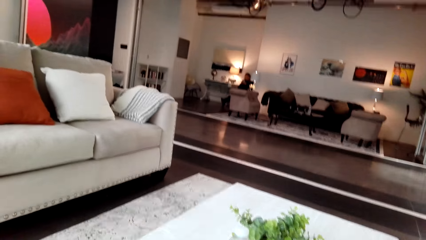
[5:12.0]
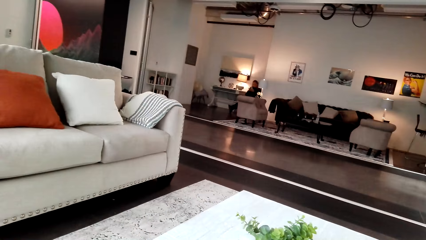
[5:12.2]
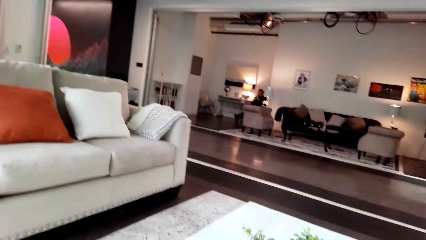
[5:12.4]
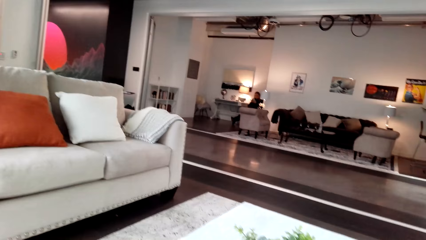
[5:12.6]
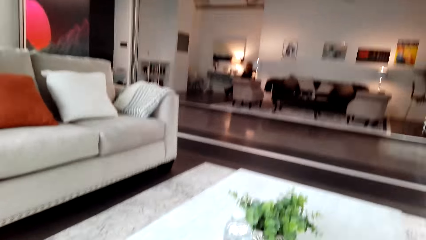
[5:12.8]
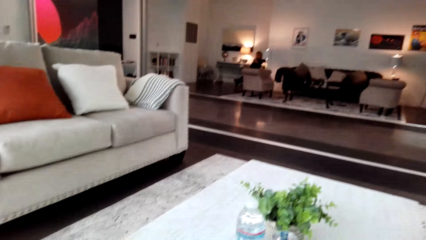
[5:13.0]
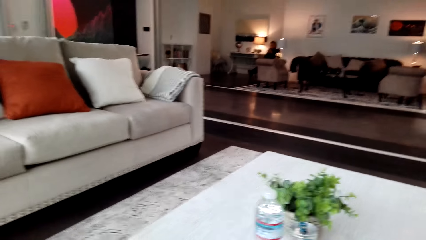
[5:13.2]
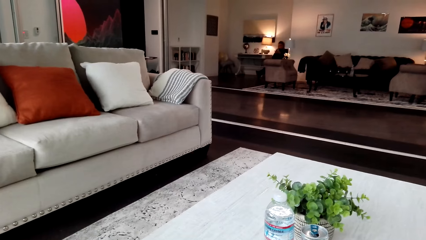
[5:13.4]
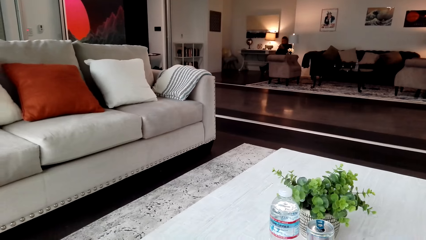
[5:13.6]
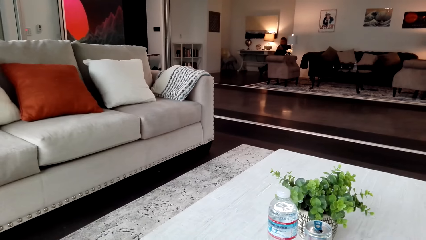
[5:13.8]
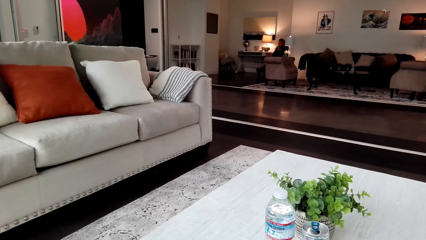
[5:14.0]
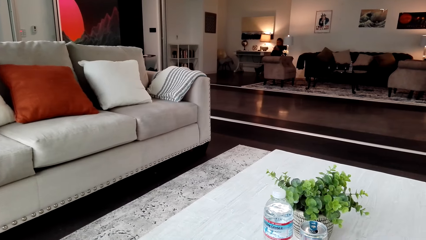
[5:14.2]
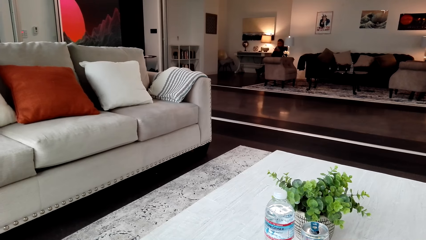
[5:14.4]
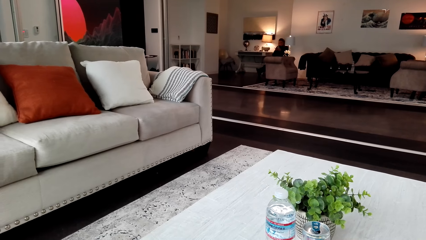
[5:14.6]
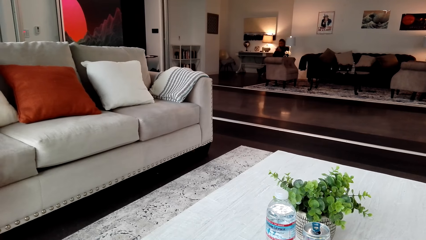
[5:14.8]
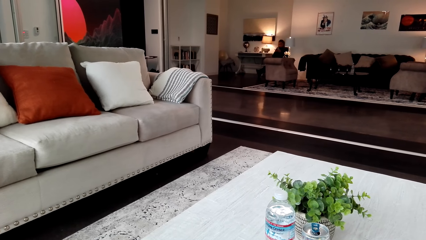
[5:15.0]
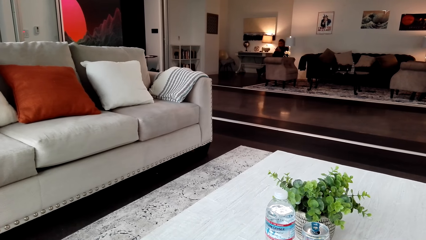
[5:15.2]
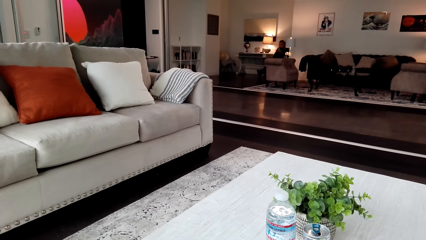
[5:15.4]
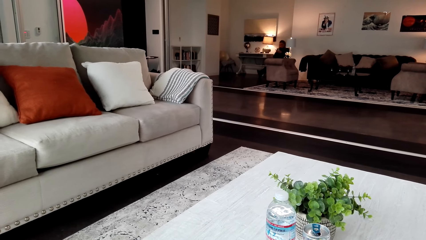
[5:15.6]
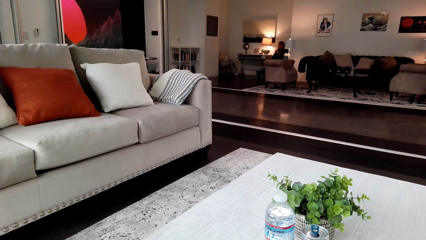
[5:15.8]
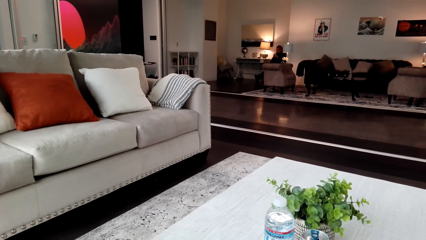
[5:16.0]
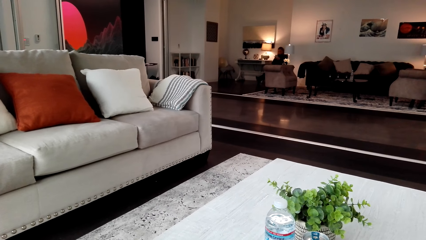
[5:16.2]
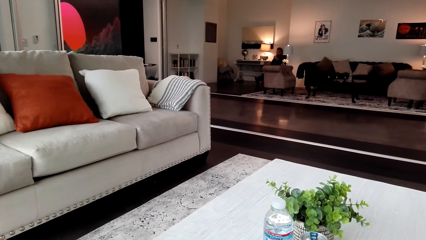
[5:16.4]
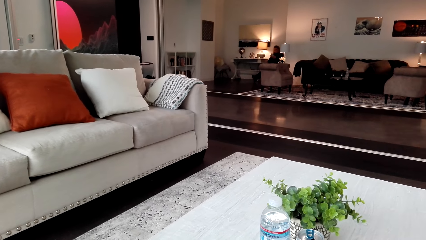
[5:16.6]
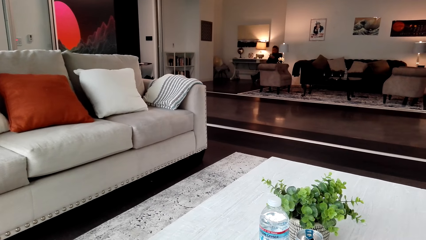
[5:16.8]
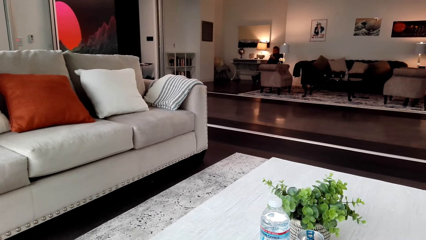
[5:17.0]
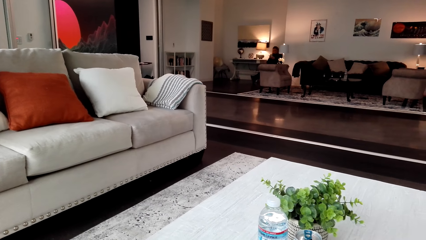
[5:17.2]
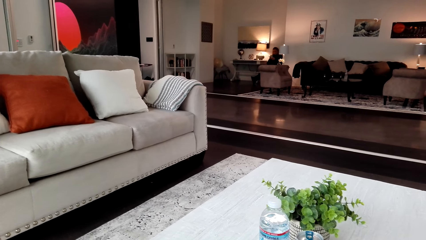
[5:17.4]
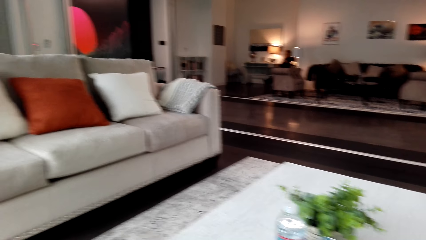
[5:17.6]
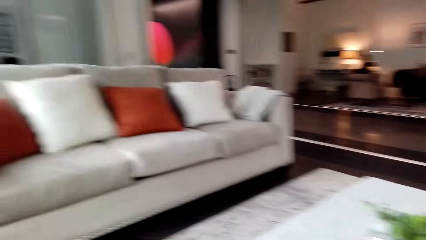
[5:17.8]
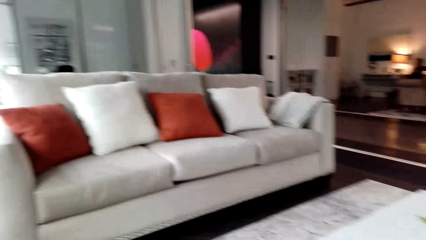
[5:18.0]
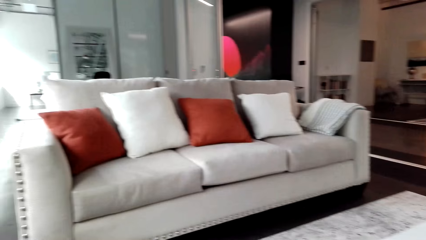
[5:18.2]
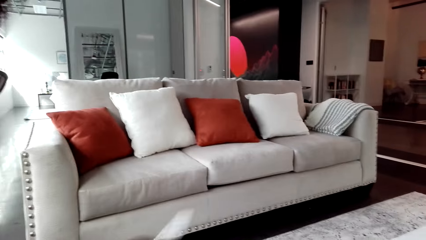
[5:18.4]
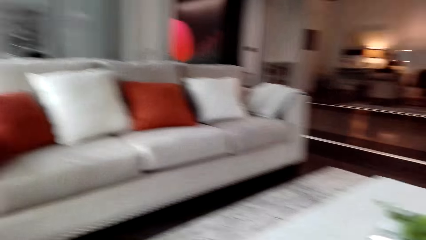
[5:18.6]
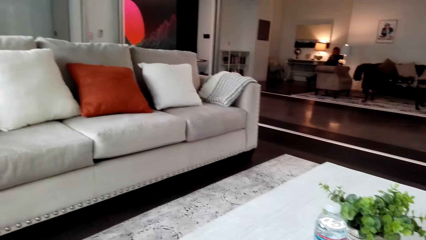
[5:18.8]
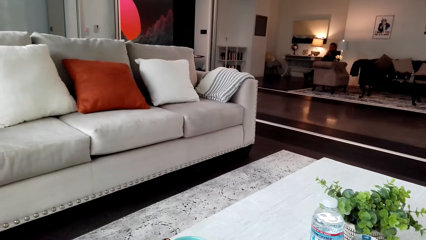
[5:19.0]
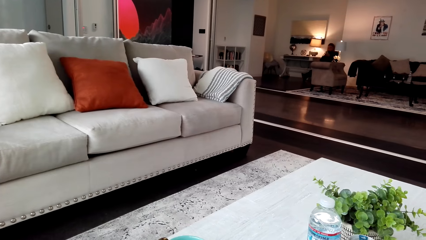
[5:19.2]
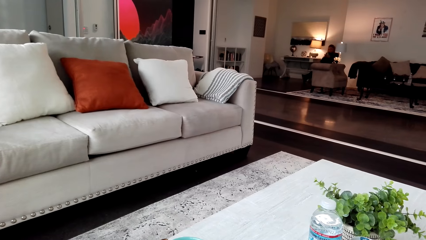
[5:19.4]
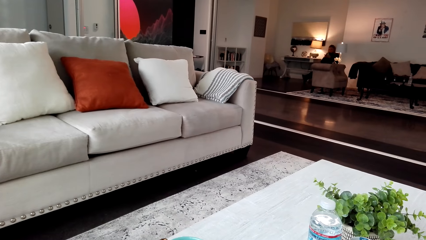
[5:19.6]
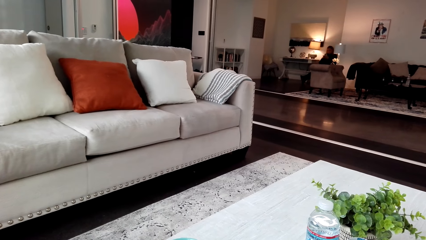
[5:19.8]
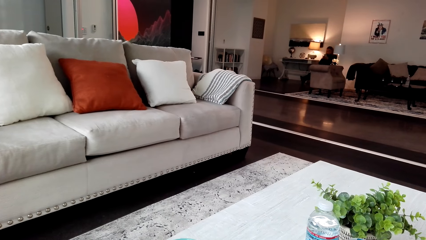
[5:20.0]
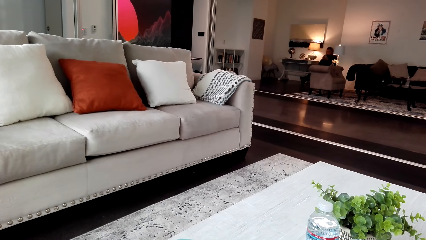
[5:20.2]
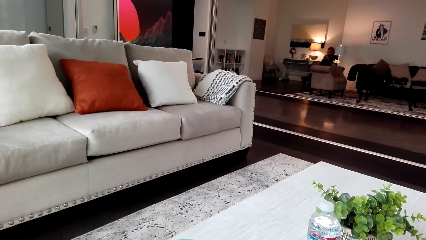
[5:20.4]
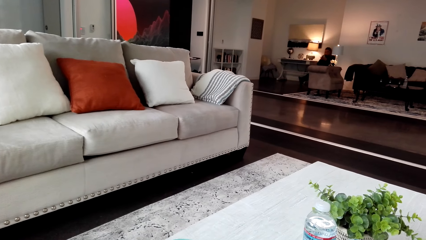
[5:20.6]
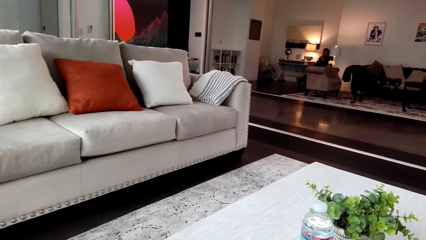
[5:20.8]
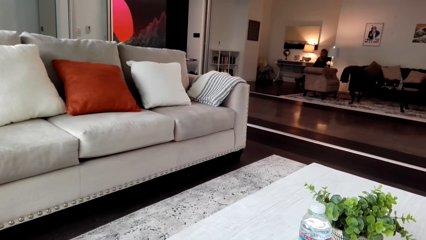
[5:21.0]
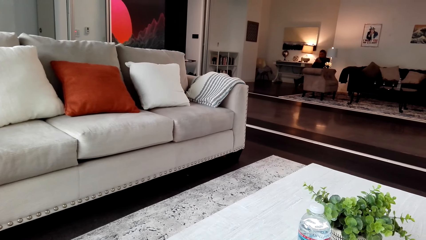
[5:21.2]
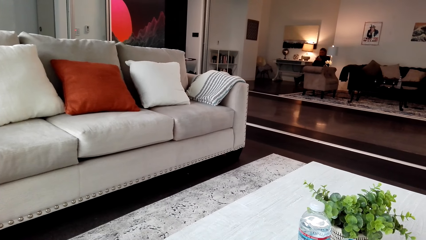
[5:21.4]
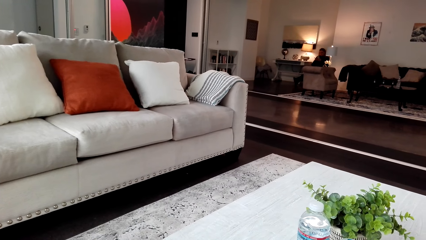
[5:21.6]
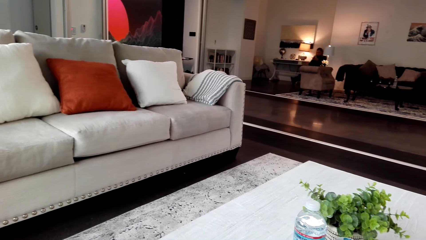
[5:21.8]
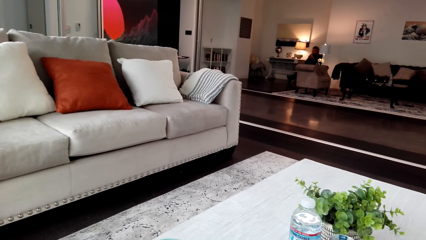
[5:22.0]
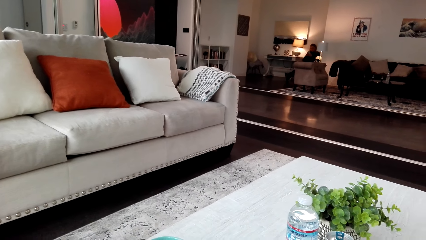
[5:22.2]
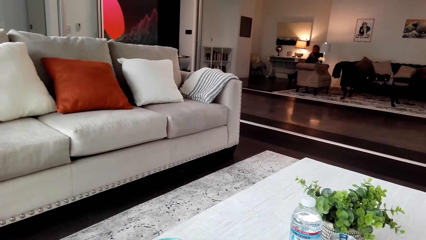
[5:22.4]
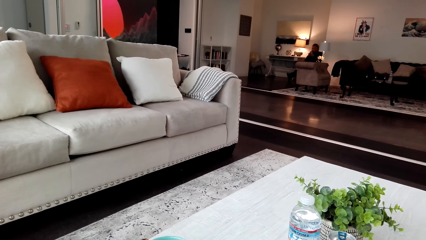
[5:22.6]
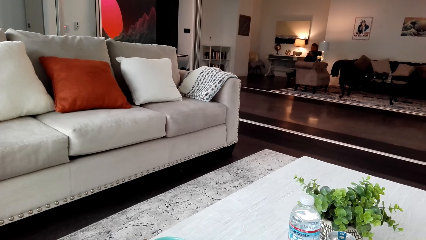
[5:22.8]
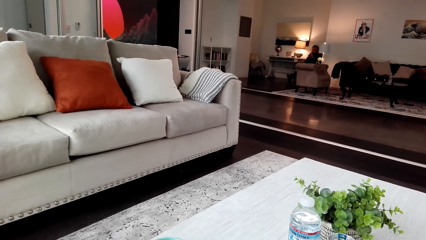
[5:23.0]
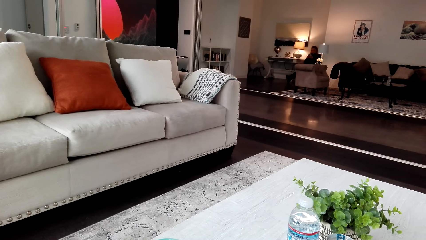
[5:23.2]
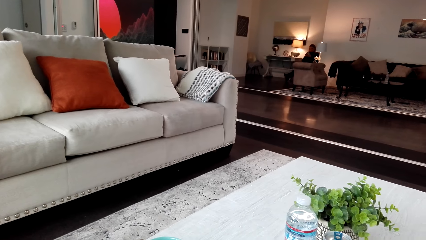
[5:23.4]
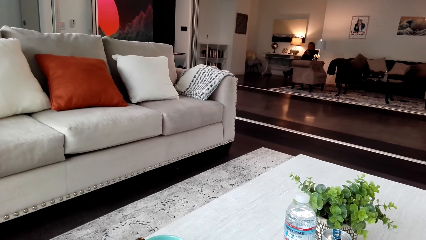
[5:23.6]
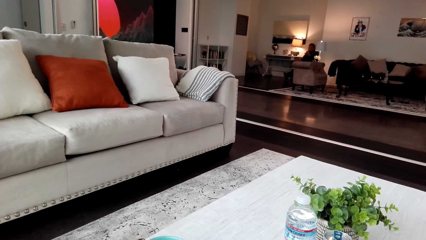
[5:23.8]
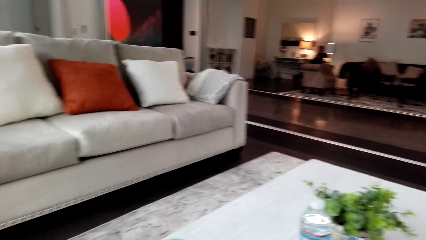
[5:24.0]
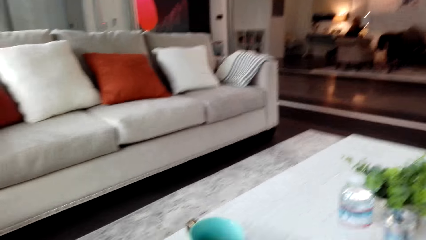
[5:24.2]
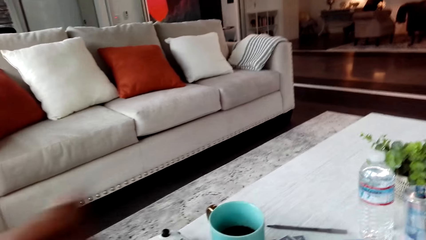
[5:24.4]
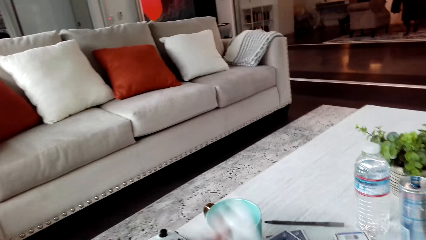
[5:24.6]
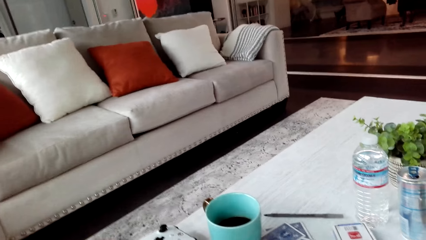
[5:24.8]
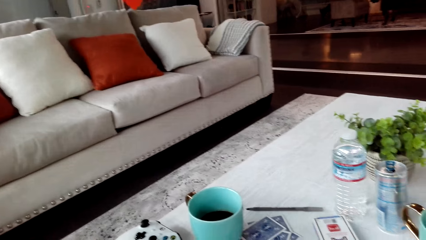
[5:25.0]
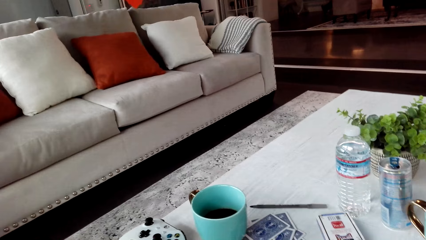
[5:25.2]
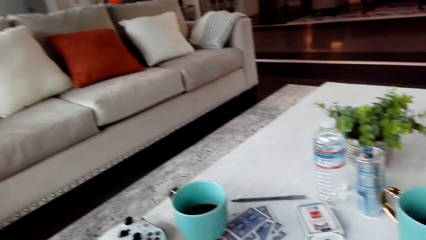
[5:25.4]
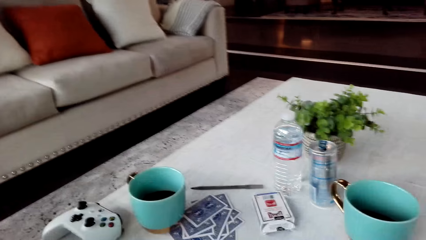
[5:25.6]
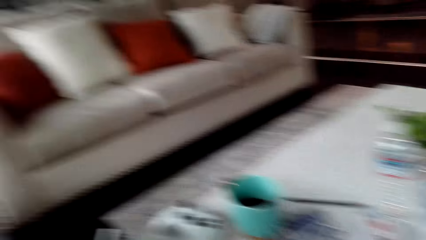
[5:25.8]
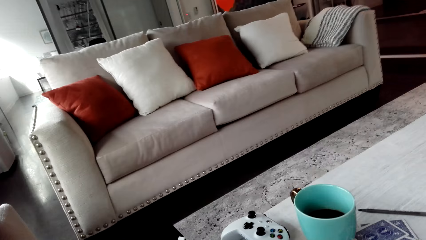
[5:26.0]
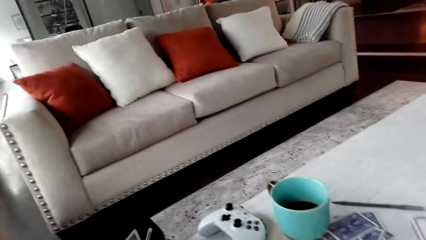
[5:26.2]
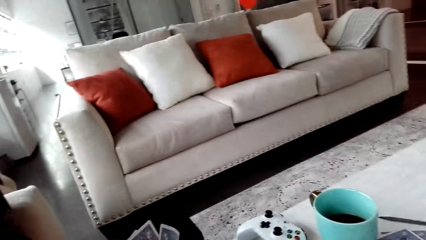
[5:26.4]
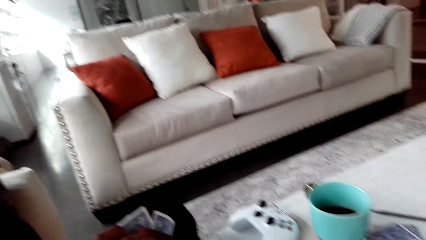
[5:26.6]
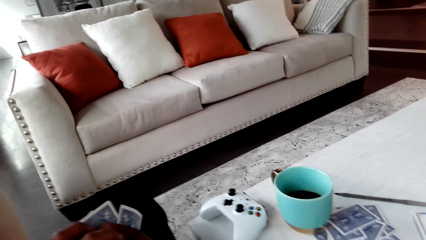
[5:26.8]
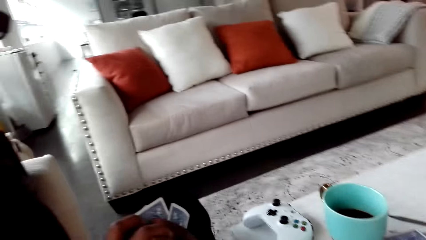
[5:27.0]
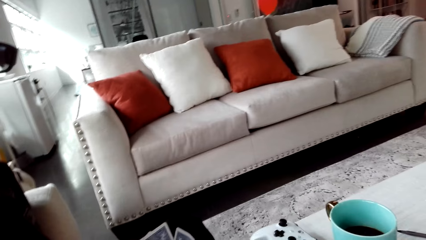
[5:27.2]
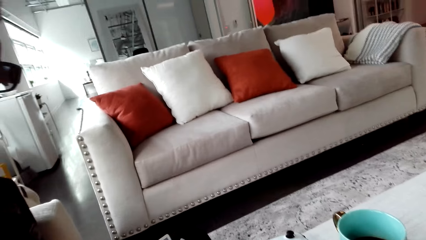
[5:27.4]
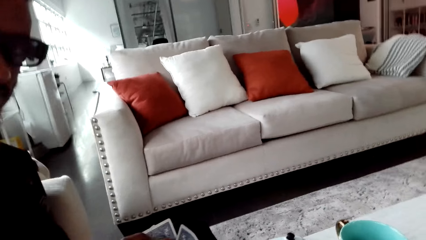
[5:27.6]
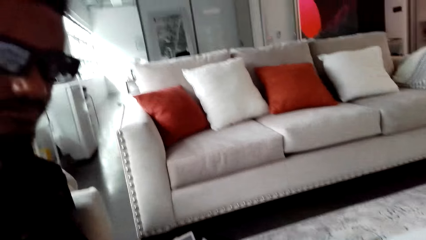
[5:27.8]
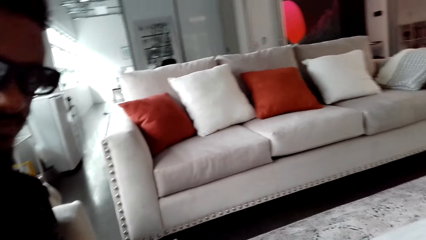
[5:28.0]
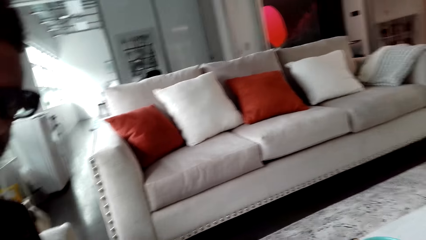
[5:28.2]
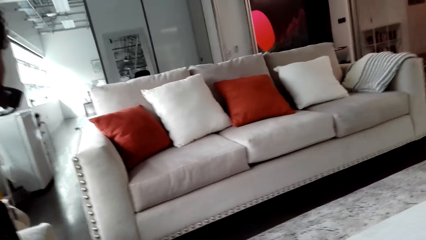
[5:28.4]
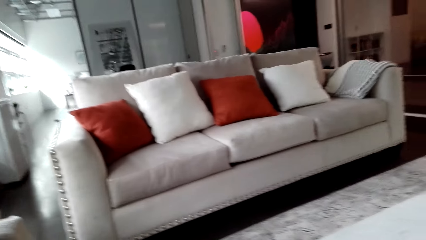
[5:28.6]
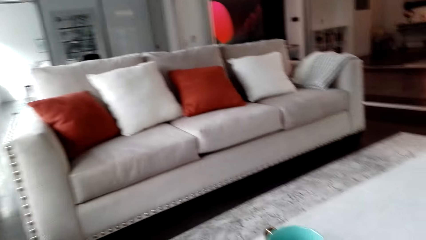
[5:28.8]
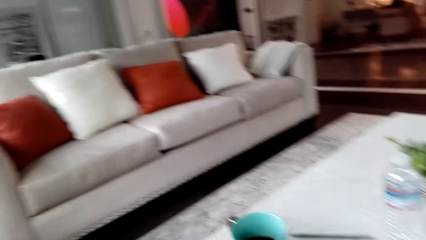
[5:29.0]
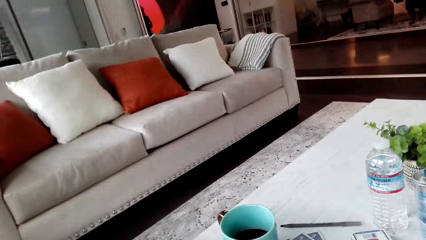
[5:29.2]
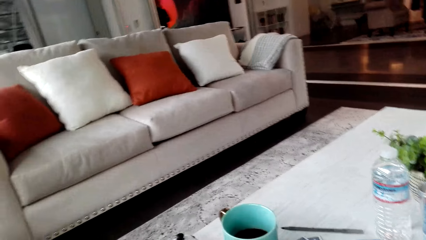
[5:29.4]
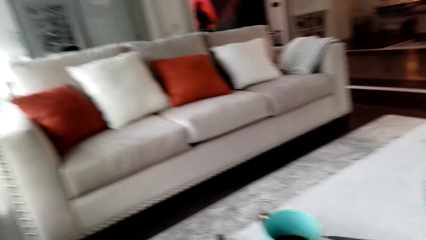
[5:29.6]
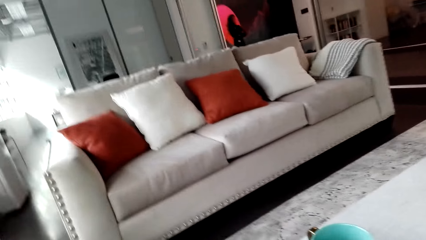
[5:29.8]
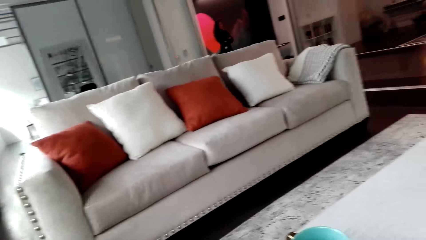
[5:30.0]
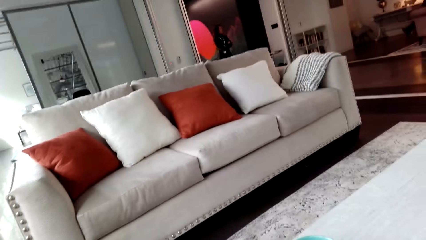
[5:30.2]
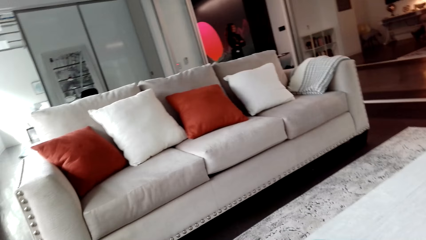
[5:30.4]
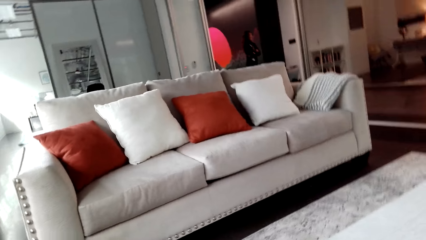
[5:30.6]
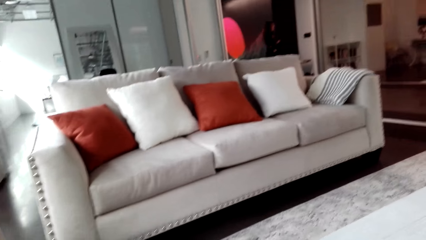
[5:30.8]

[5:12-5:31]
The camera wearer looks around. A man drops the card. The camera wearer looks around. The man puts the cards on the table. The camera wearer is picking a card. The man holds the cards and puts the cards on the table.
